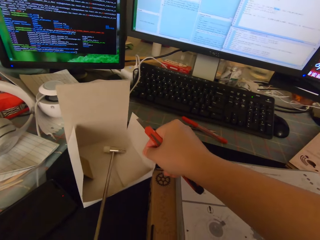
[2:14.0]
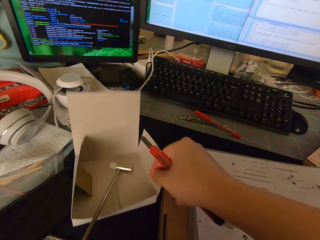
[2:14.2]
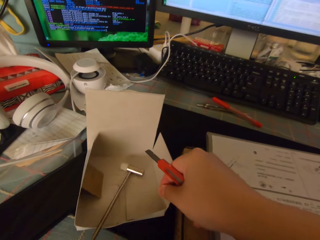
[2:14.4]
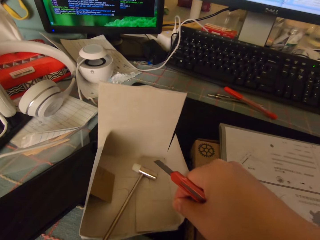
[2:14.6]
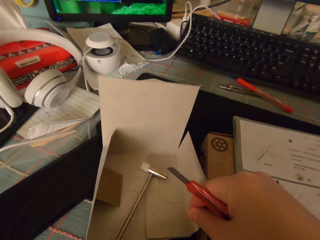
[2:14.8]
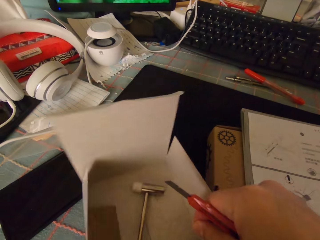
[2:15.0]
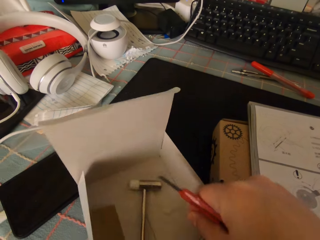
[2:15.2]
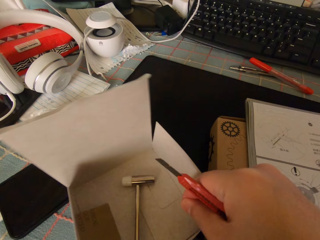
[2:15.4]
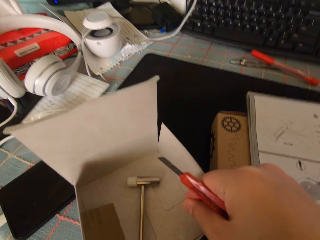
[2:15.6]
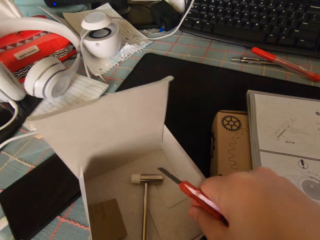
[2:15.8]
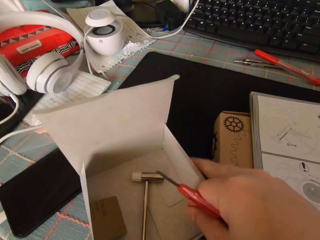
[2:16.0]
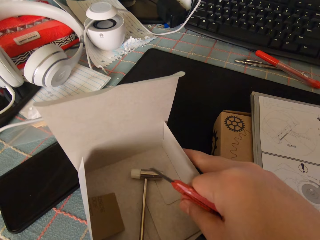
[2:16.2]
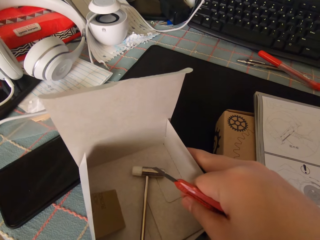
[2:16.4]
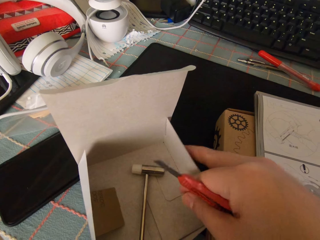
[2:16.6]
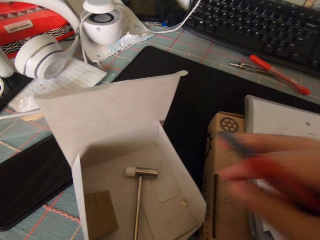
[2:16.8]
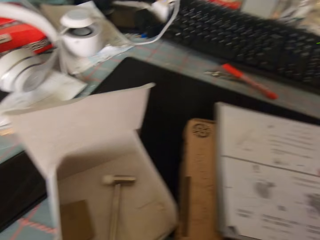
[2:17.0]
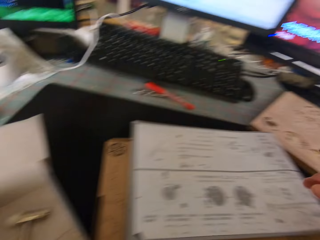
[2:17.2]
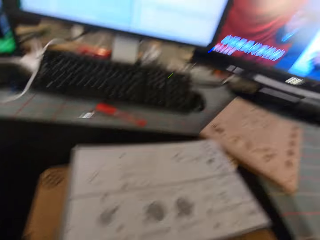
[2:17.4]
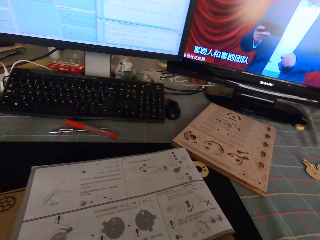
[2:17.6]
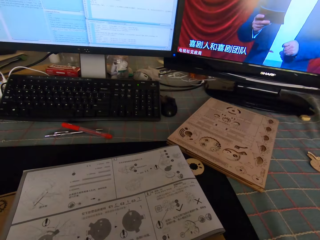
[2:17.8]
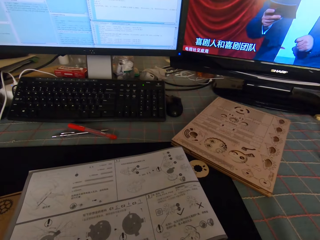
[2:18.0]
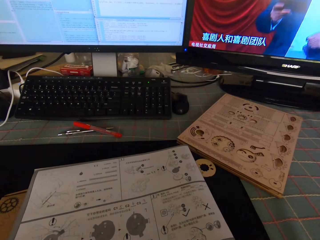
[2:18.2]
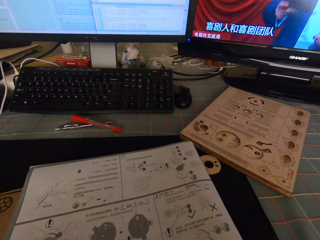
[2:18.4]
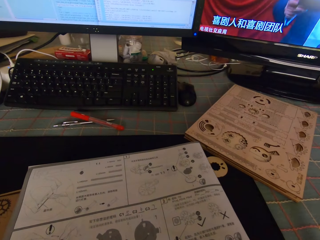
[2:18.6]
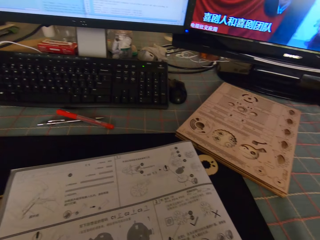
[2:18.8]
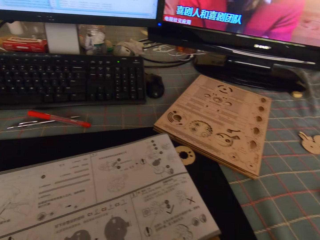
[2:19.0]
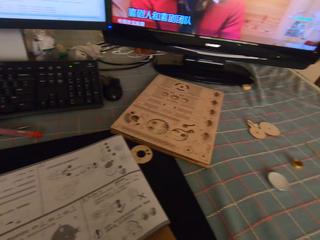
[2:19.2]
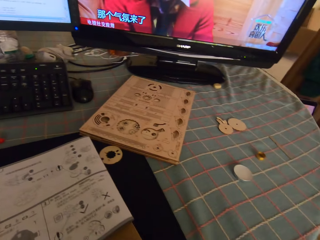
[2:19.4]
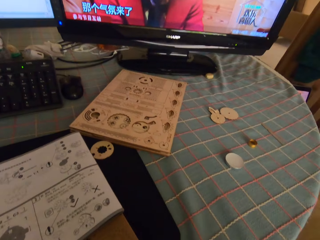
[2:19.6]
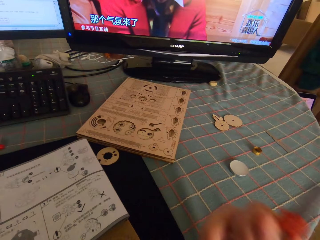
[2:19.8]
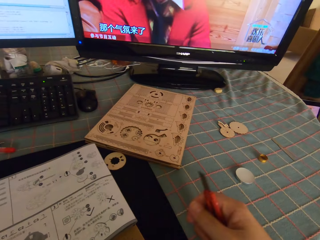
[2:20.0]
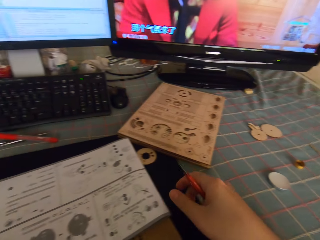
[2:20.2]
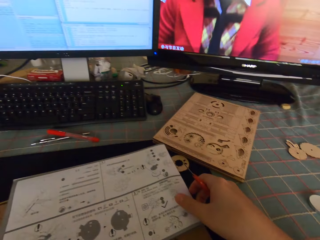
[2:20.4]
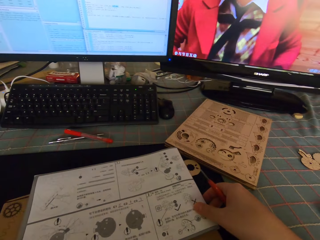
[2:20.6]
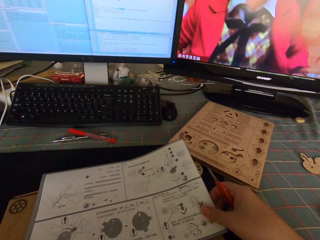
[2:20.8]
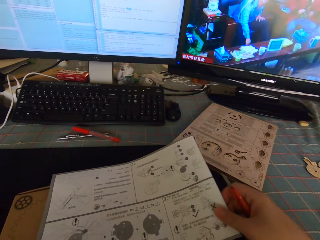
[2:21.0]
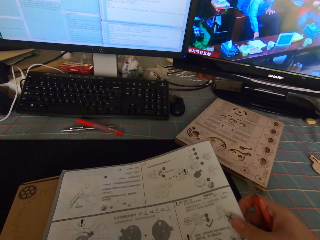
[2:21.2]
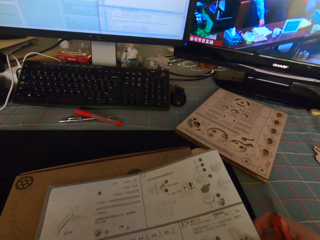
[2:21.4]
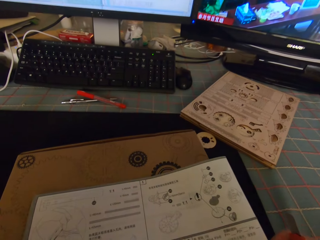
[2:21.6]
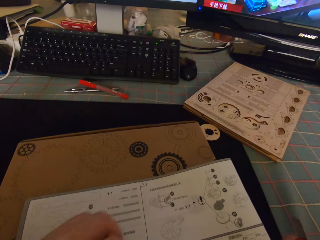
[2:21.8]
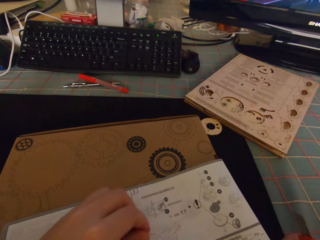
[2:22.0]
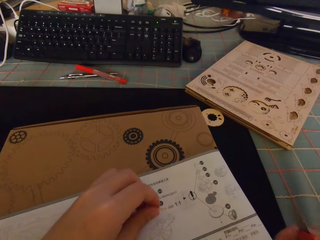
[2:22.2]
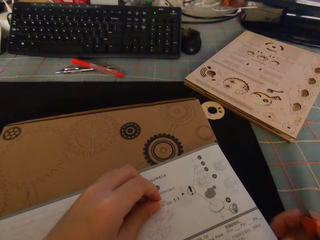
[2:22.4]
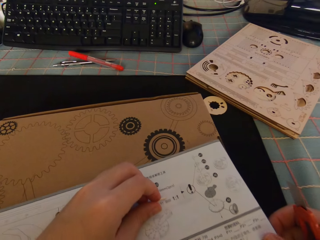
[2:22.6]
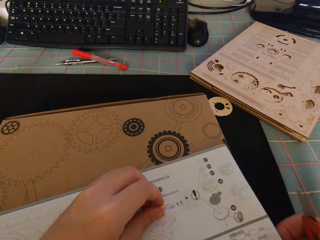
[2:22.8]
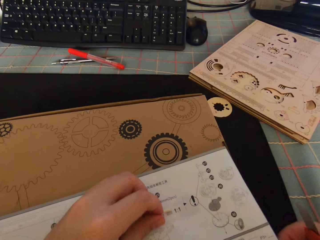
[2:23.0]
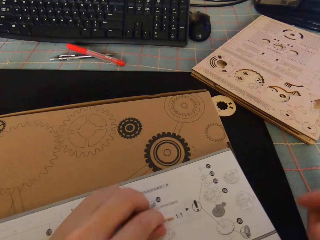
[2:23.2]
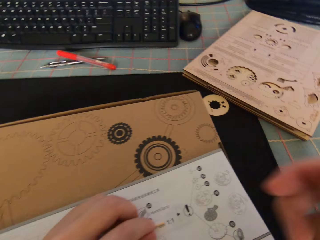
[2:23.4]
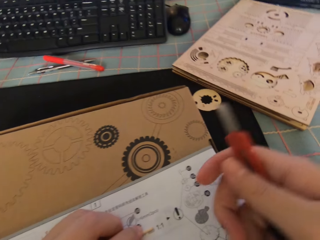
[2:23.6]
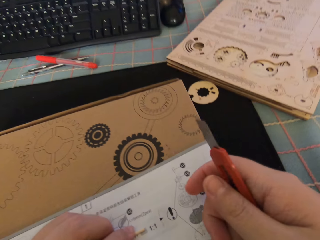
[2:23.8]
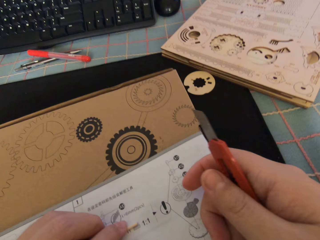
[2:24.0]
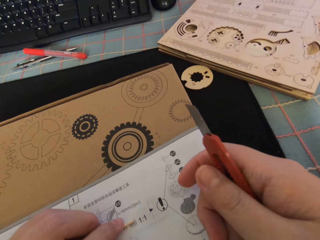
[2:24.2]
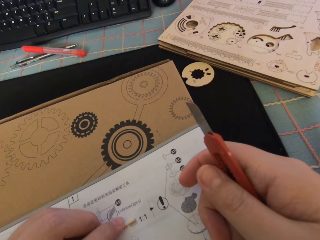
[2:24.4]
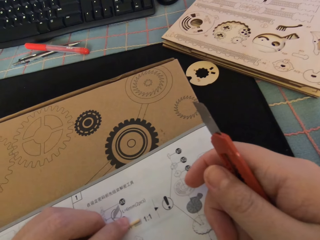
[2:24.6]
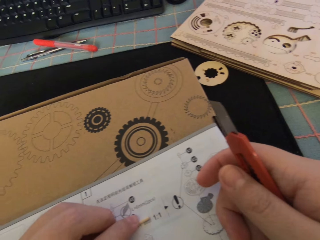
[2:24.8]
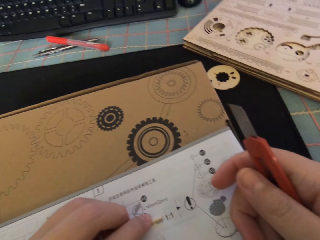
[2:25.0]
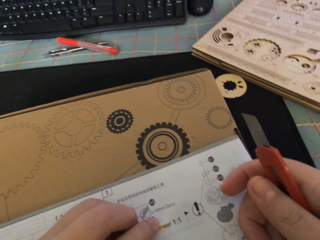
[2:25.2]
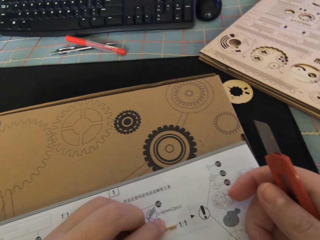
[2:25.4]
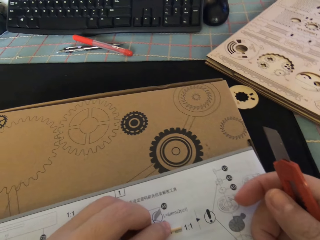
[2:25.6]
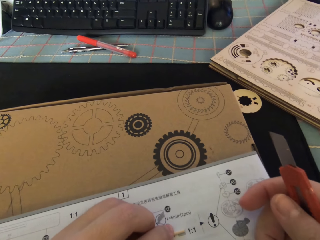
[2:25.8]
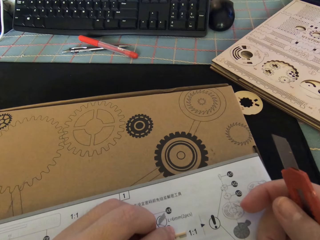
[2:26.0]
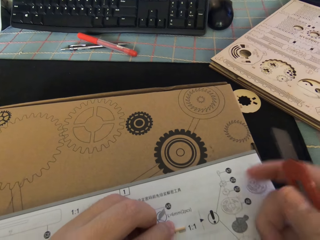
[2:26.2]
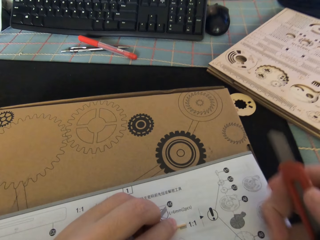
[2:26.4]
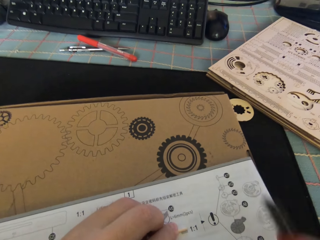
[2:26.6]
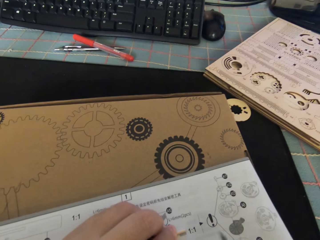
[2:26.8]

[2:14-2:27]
The camera wearer picks up a small white carton. They drop the small white carton. They drop the broken piece of the round wood stick into the small white carton. They look at the paper on the table. They move the puzzle instruction manual on the package box close to them. They put the round wood stick on the instruction manual.

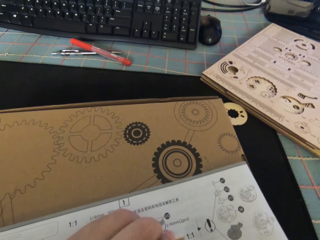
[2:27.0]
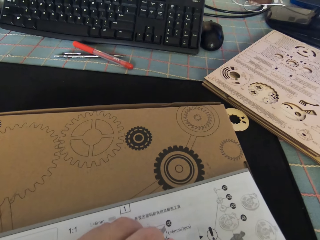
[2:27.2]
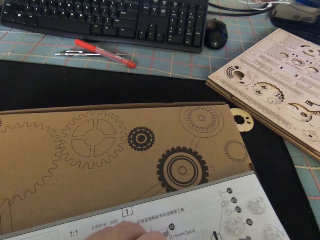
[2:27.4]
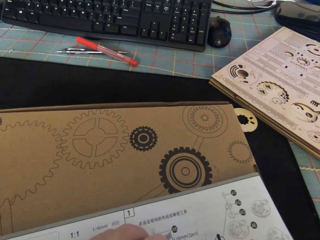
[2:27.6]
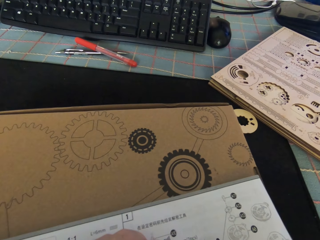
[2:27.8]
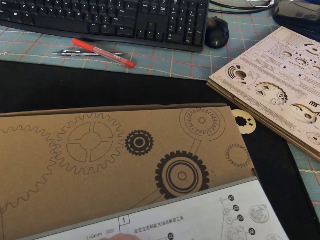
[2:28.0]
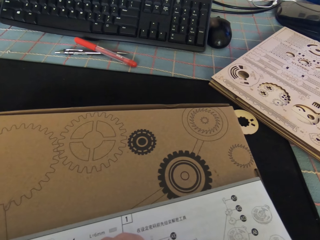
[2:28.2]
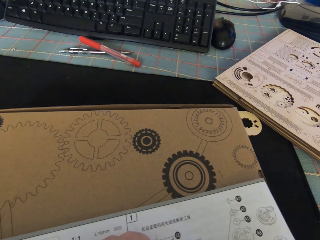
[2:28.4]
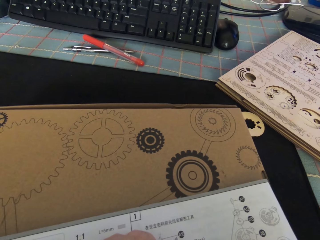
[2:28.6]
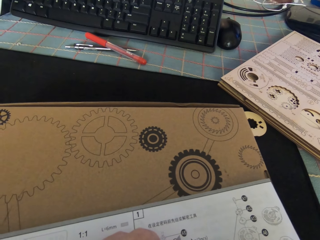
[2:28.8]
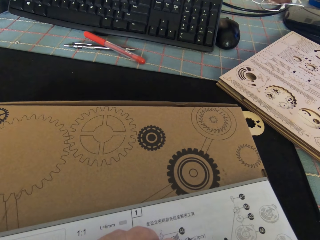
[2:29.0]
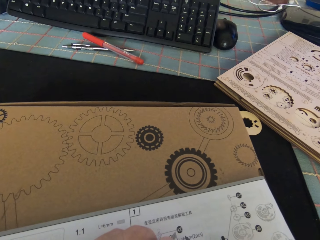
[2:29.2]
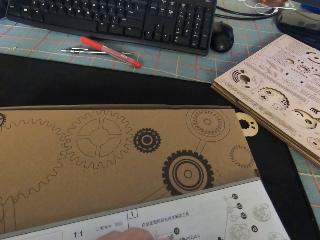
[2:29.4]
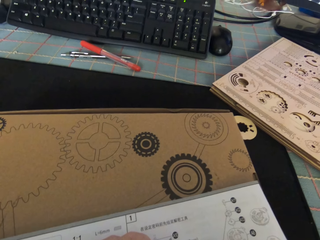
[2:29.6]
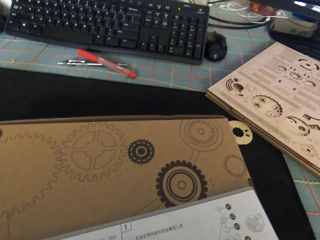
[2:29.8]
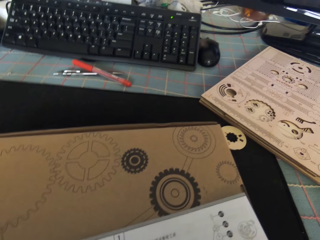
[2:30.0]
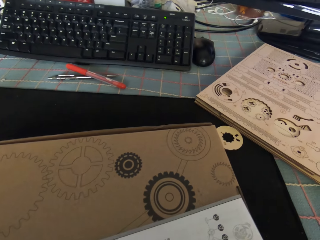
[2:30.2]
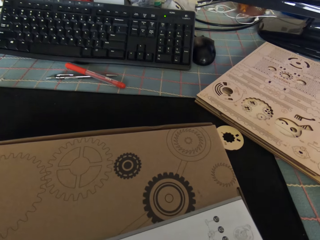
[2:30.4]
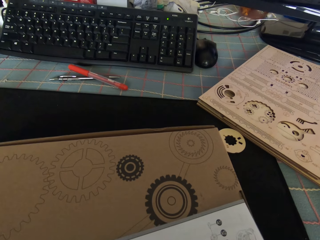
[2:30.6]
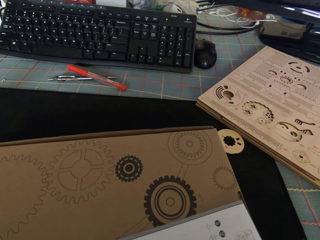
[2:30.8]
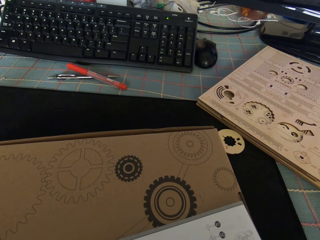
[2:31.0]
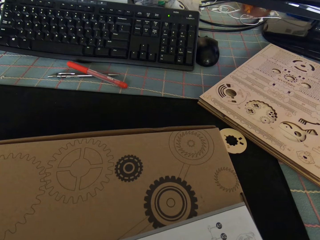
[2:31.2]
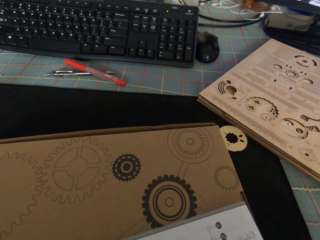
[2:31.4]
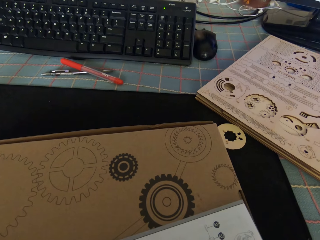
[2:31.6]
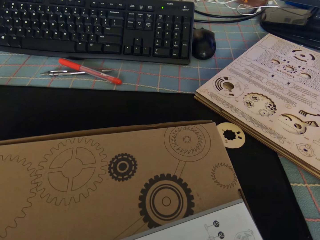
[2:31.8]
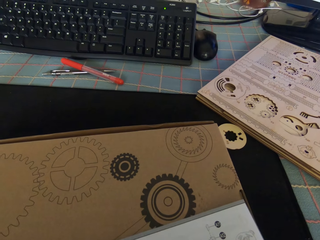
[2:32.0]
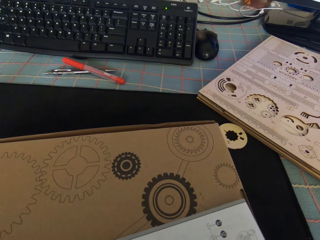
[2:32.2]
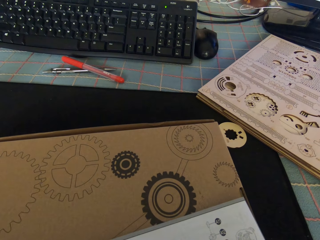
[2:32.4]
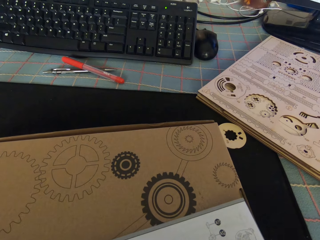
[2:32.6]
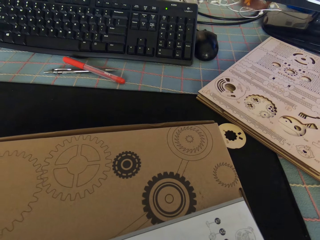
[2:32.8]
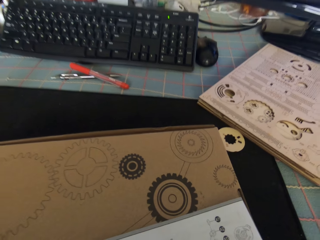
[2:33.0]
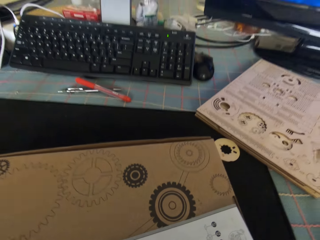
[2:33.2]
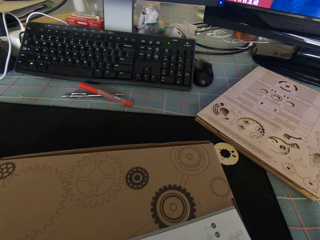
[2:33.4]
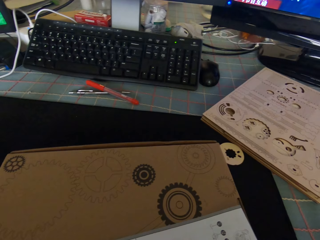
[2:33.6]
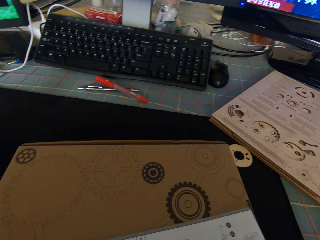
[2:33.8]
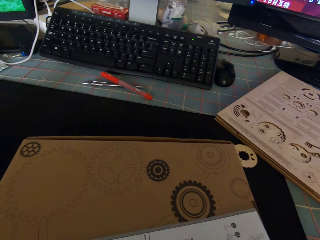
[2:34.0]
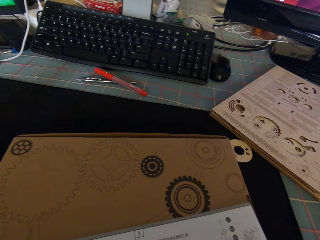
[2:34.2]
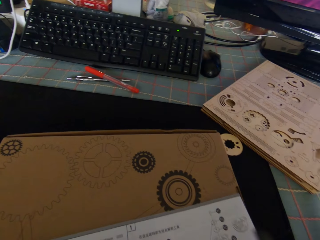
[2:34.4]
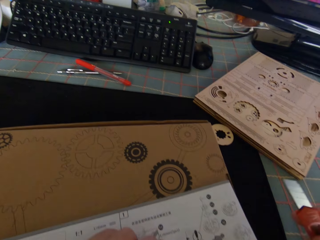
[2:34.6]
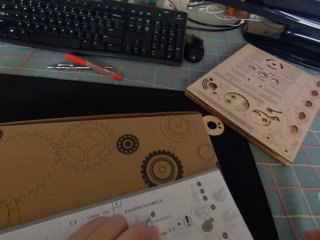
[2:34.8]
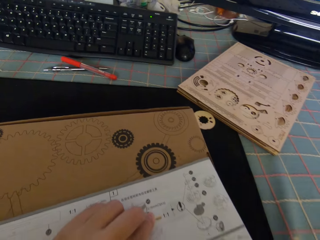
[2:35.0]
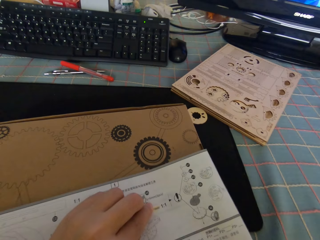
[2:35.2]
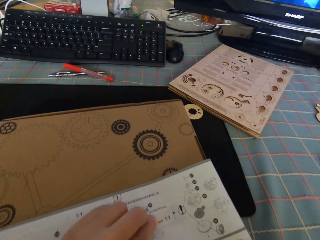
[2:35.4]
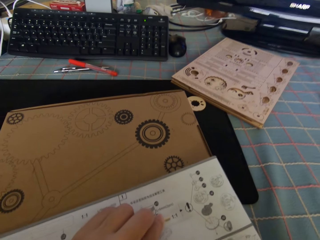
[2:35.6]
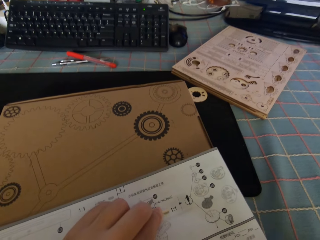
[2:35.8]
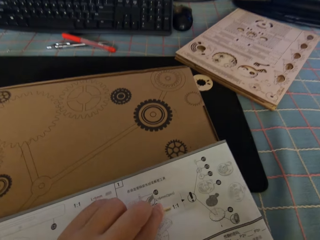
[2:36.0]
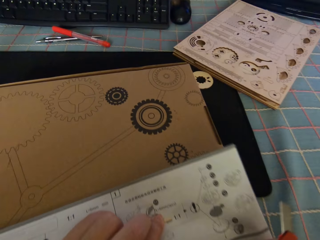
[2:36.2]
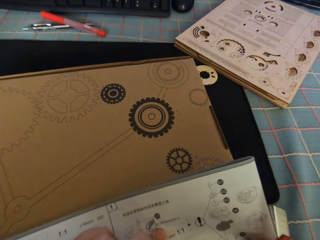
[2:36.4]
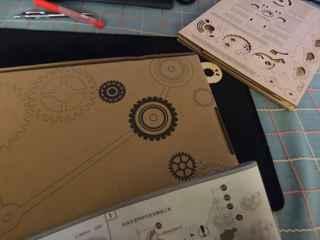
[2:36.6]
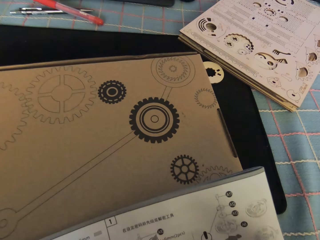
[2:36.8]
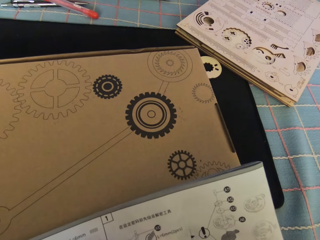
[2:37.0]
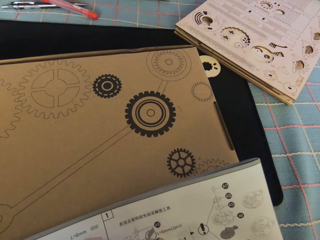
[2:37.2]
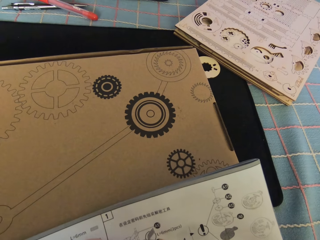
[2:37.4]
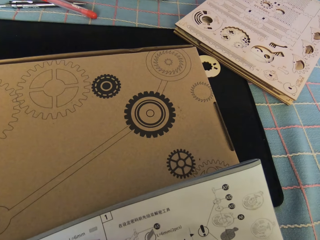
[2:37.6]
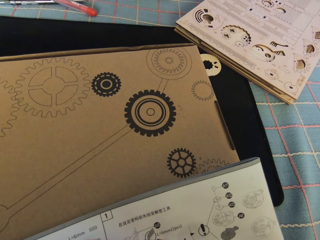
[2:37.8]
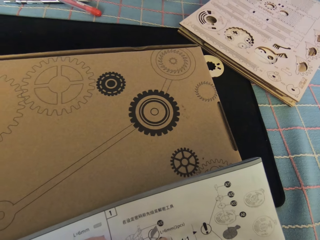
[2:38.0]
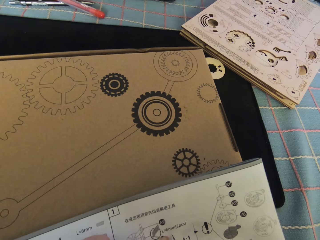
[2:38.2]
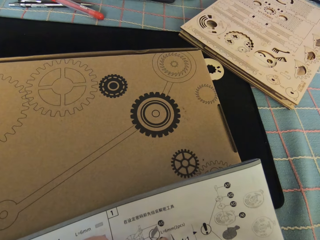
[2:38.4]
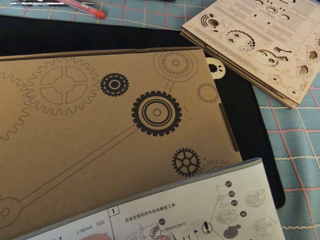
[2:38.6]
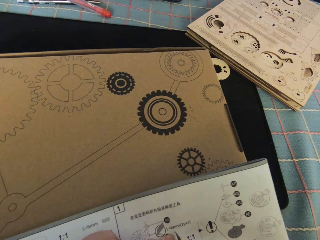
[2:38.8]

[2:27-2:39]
The camera wearer does something. They move the instruction manual on the package box.
